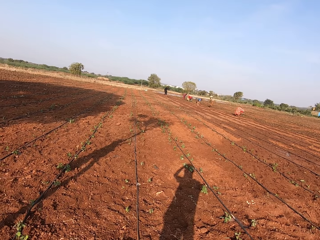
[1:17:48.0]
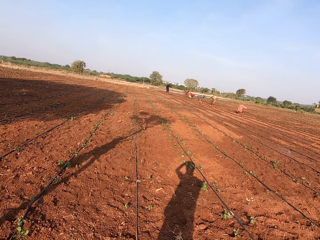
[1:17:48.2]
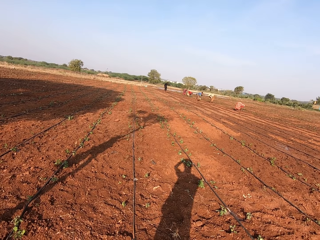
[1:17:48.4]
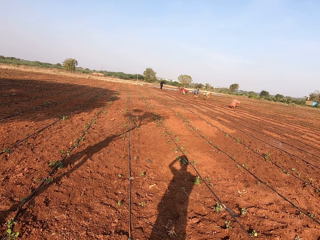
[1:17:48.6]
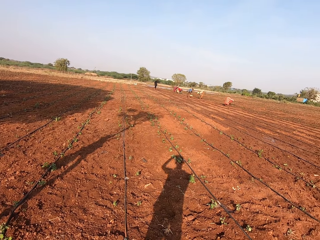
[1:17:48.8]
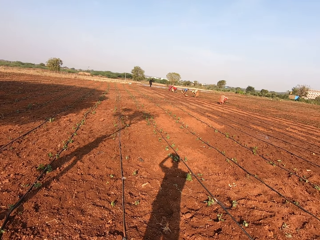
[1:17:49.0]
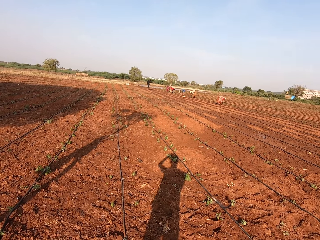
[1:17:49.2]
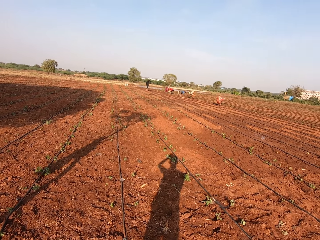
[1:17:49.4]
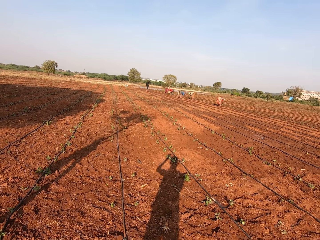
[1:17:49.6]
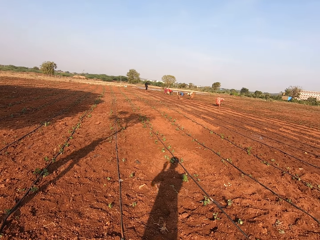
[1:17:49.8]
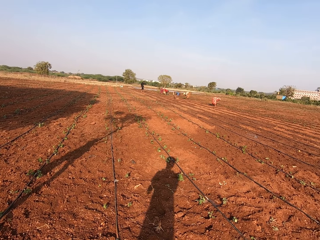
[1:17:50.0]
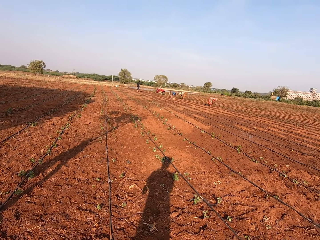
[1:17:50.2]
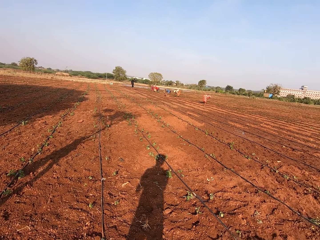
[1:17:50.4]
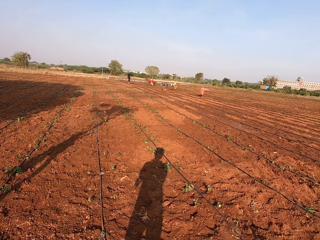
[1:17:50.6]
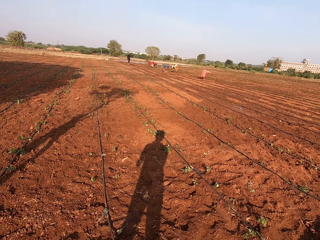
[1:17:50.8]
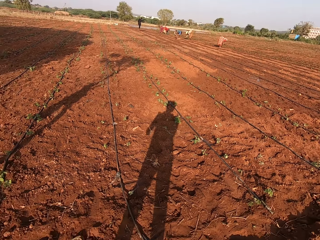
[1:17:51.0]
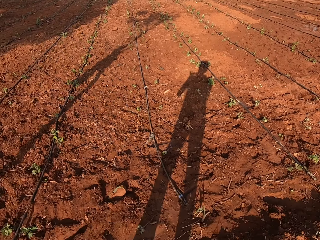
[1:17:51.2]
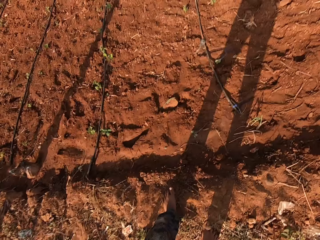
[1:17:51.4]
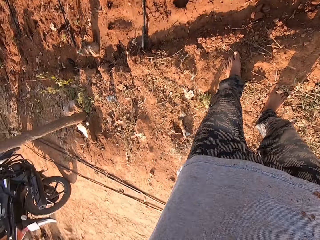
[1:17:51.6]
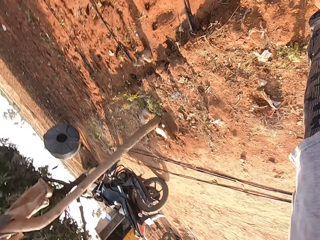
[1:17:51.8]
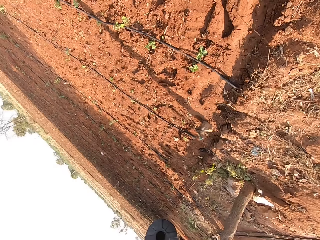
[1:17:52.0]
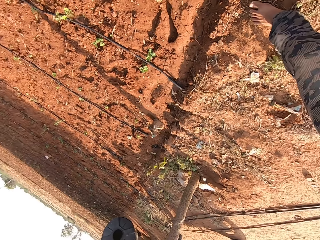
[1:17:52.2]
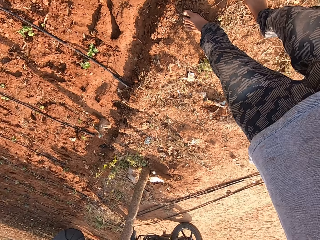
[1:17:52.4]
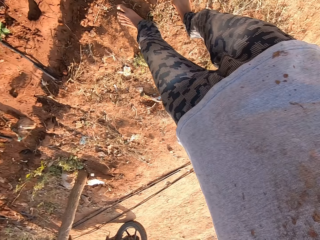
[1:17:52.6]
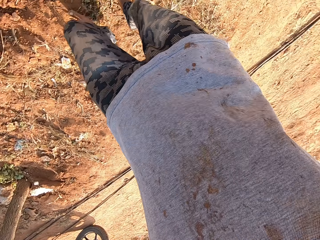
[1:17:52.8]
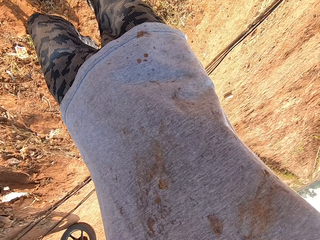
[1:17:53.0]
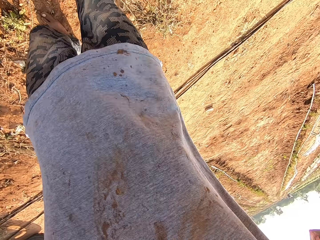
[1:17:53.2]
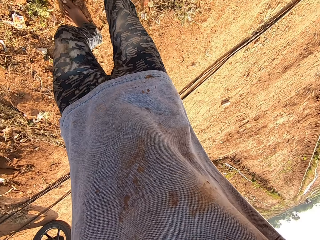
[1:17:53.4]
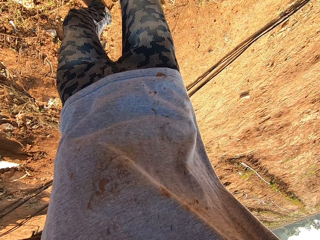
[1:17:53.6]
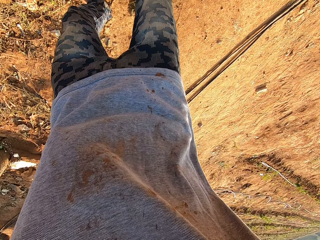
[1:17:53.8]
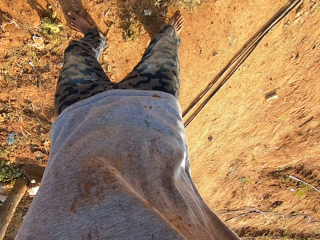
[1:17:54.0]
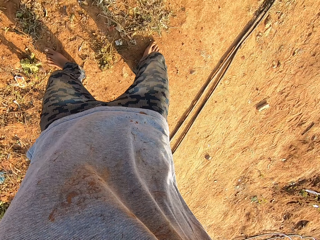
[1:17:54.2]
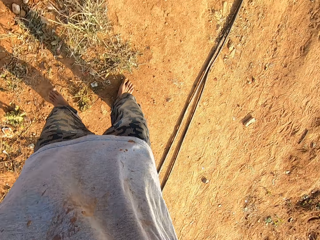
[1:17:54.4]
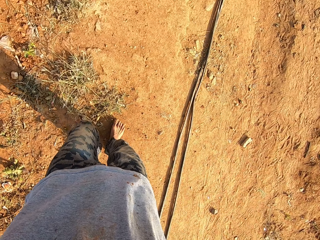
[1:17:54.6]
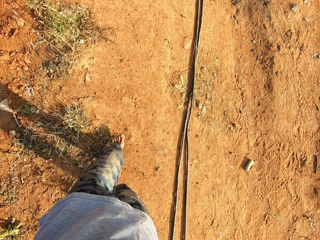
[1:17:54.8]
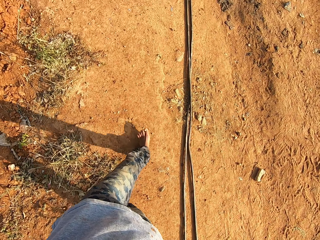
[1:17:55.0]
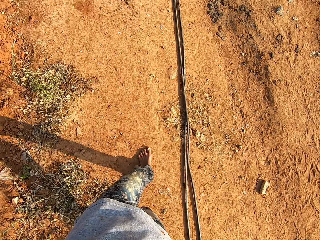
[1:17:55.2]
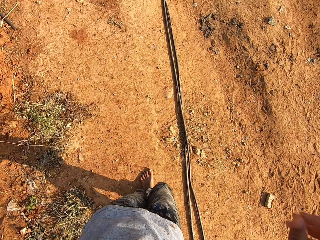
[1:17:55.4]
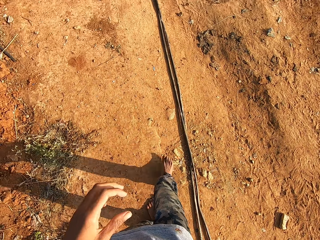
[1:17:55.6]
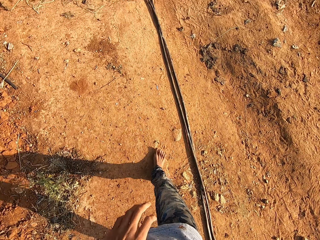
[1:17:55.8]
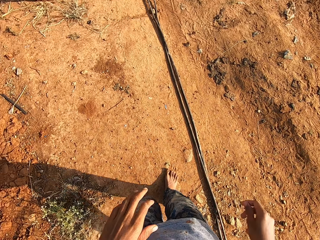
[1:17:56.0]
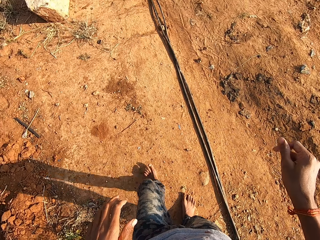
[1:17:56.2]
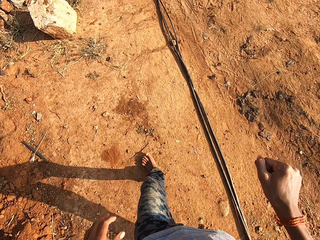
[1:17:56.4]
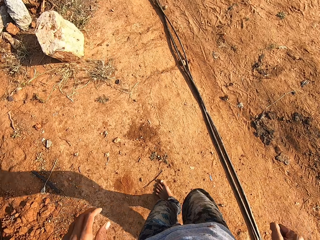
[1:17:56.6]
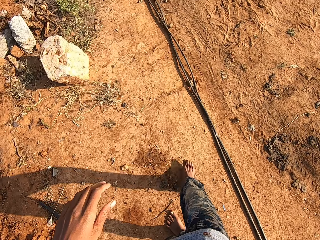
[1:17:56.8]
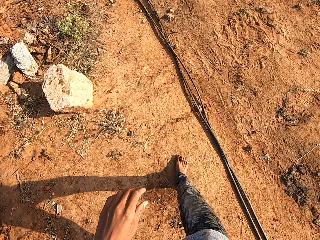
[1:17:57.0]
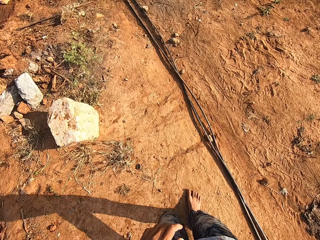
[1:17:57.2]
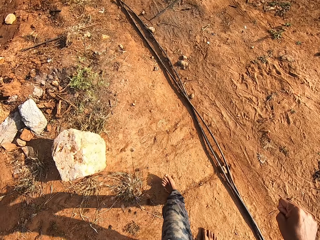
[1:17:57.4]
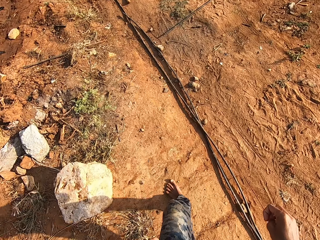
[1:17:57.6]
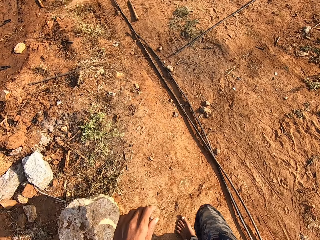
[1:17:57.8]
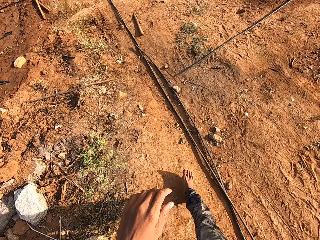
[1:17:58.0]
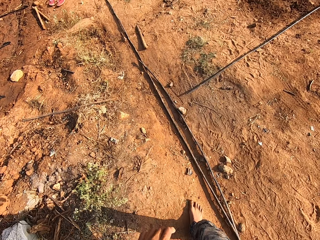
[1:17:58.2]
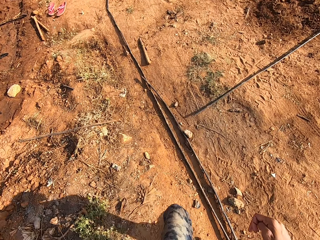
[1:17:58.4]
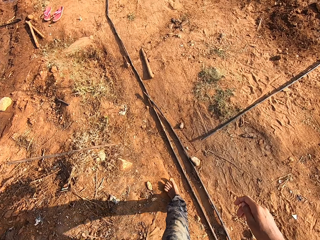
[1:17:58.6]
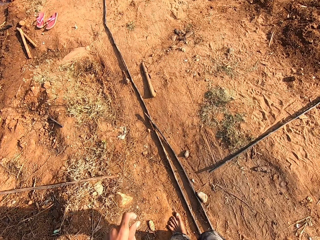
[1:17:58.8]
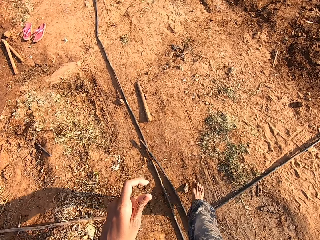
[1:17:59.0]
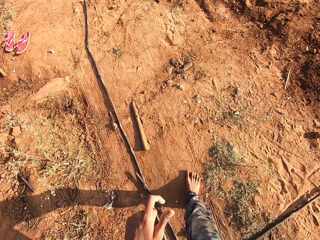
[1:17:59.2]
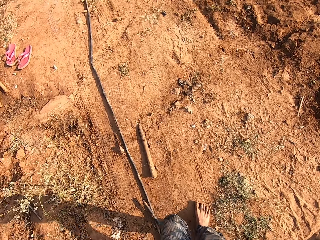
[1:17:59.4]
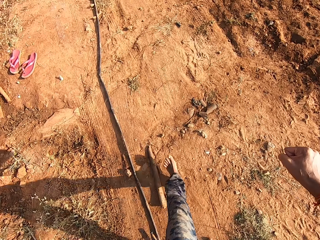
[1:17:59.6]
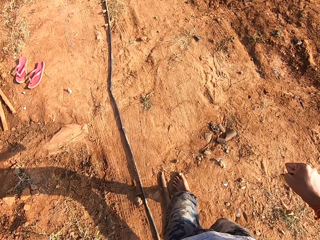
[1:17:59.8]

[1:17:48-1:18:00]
The camera wearer looks around. They walk.

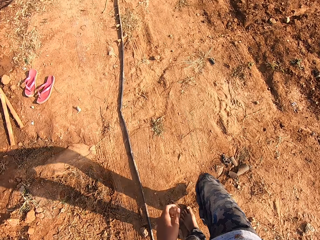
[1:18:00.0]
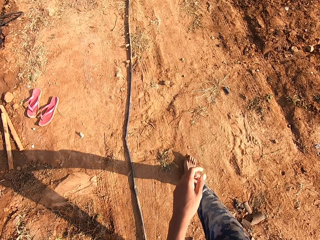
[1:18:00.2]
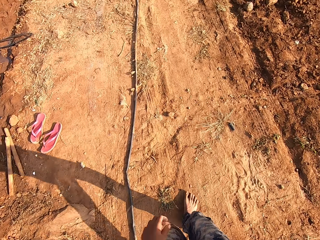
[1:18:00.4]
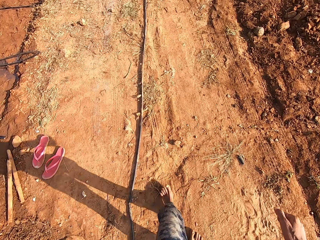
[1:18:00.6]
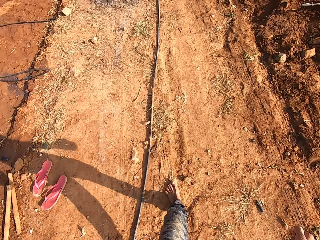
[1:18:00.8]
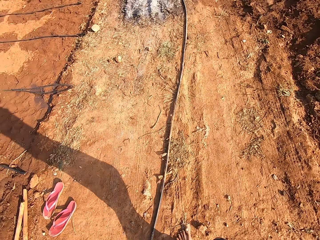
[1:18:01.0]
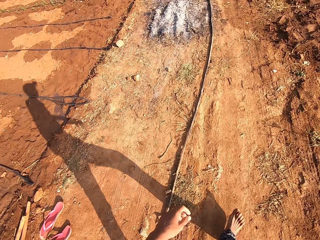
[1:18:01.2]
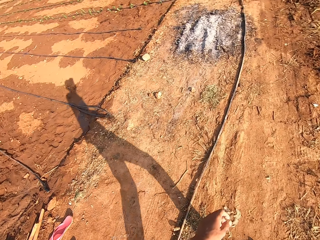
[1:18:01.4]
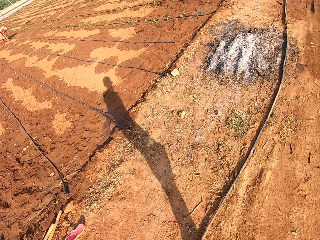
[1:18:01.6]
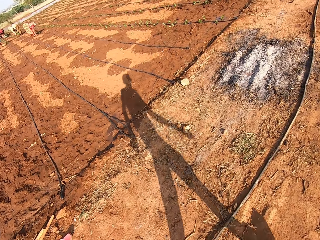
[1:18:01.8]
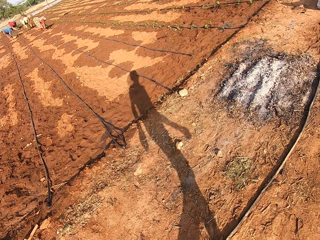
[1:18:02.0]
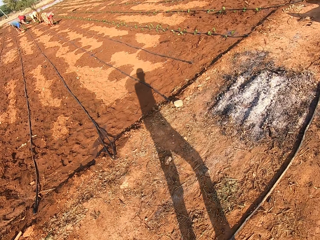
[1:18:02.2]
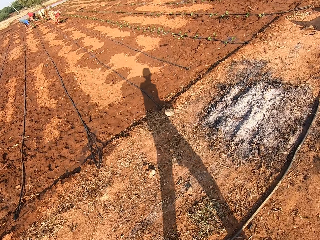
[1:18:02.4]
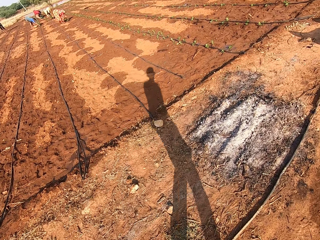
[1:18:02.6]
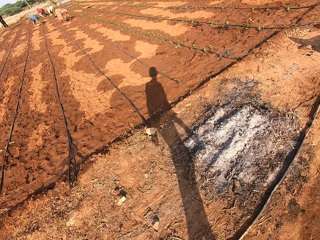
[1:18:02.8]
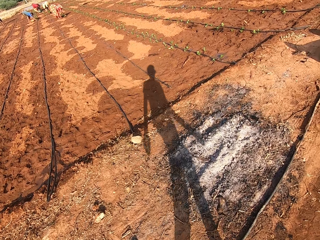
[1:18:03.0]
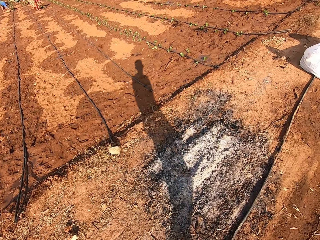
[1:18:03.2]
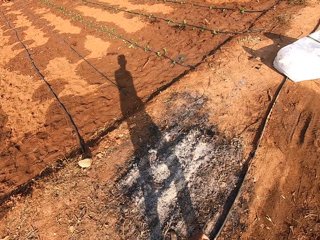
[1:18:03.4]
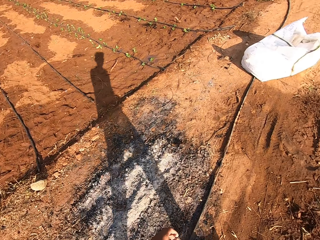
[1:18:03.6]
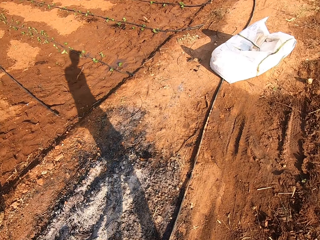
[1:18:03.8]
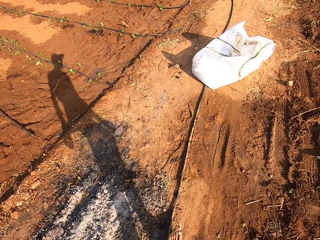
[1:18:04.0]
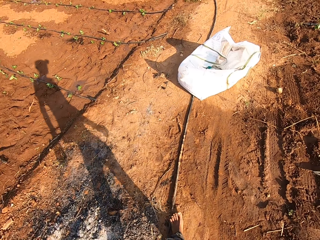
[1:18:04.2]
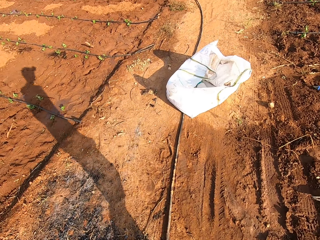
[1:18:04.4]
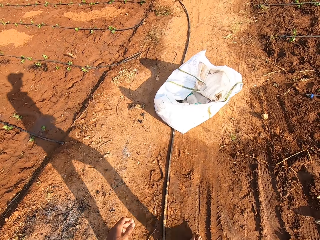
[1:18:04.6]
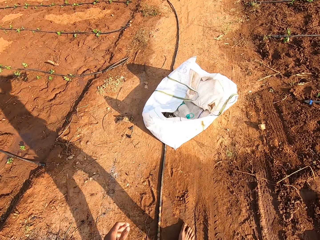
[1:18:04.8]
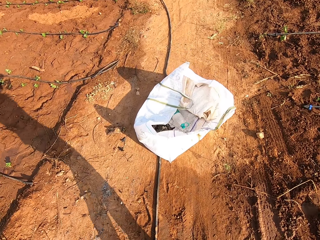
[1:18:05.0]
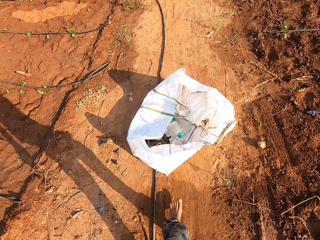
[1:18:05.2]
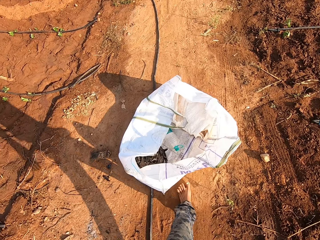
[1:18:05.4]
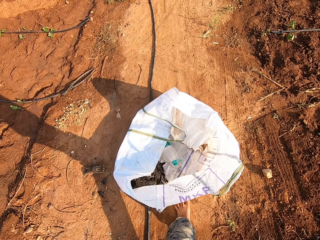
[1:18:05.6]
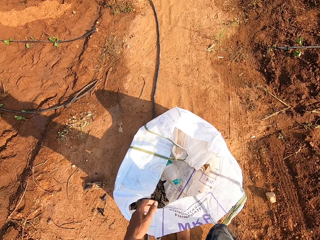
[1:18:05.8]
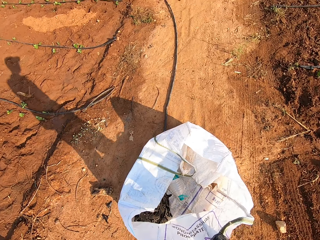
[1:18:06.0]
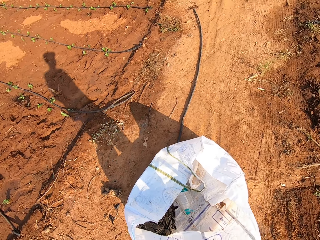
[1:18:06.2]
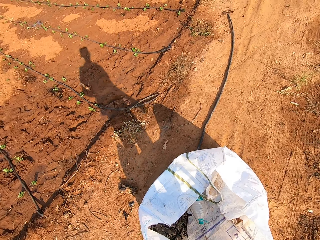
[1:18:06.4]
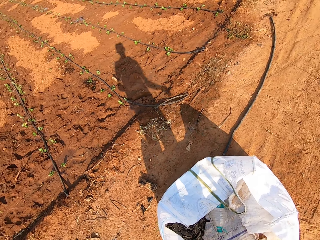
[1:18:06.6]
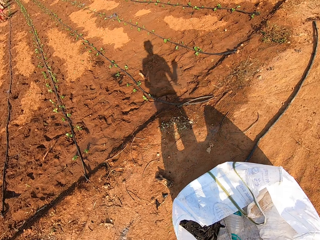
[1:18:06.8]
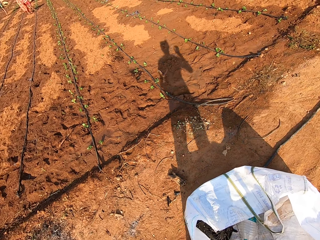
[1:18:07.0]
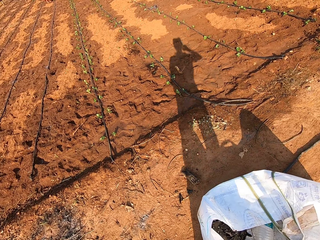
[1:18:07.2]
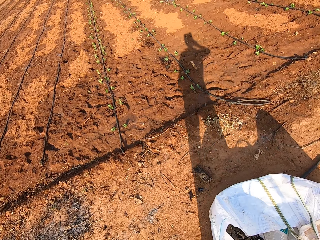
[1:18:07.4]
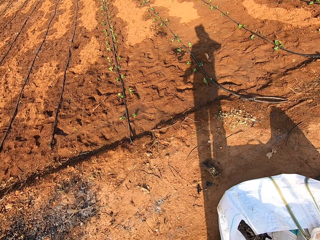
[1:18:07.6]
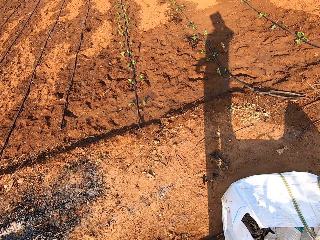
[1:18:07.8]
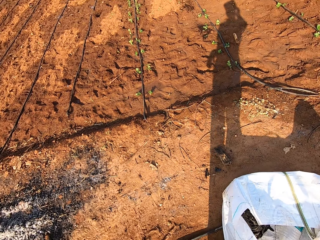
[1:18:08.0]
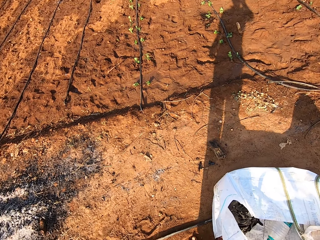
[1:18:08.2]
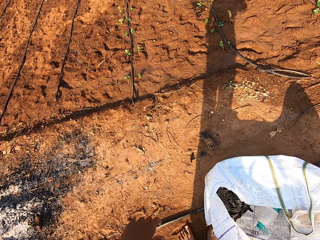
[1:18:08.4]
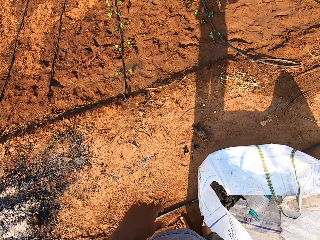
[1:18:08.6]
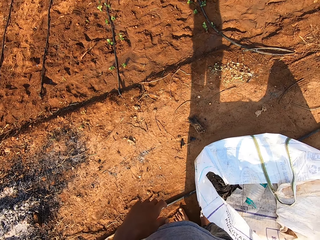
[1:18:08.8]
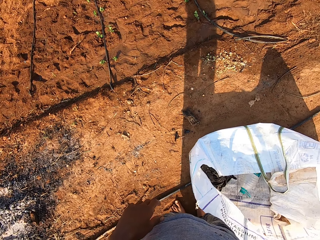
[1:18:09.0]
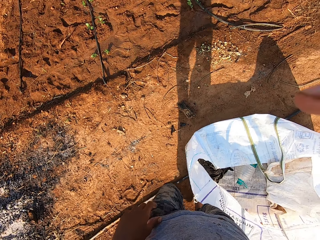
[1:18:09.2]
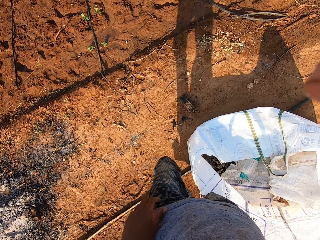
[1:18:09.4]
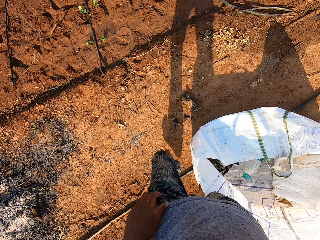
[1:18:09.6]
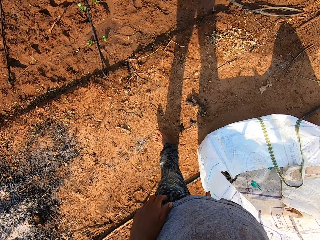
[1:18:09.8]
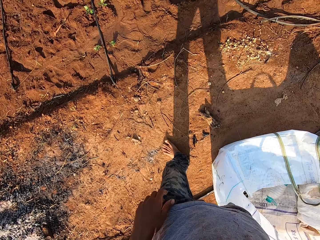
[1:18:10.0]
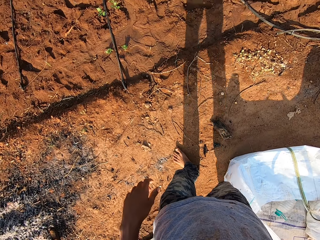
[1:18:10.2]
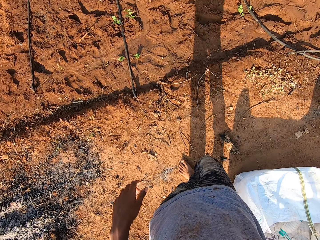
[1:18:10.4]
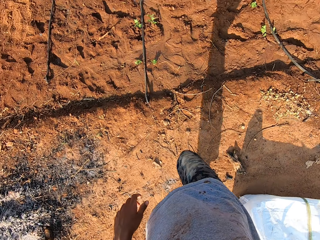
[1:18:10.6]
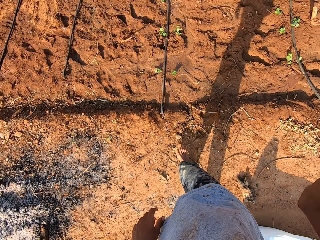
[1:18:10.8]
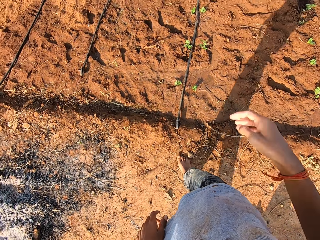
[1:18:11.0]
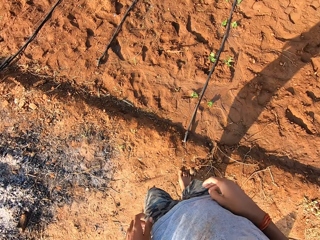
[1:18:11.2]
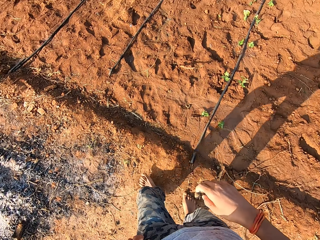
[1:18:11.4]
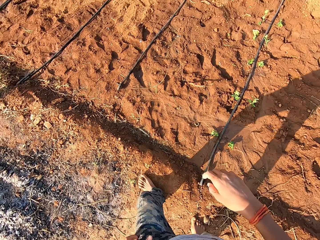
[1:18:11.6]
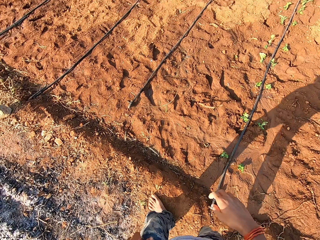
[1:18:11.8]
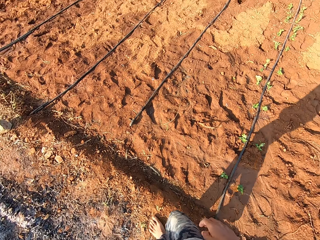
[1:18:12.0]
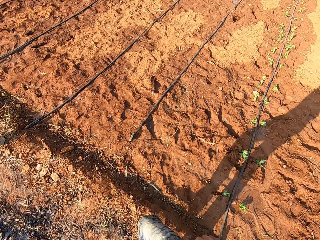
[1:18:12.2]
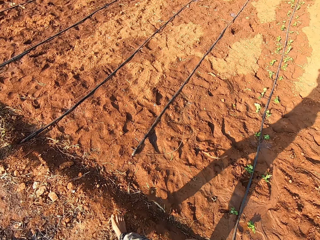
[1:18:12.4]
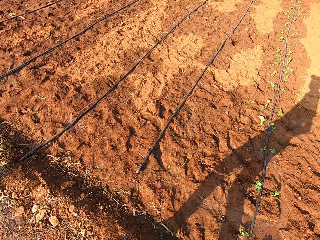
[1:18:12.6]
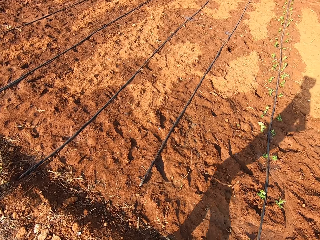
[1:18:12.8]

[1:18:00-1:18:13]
The camera wearer stands. They walk.
